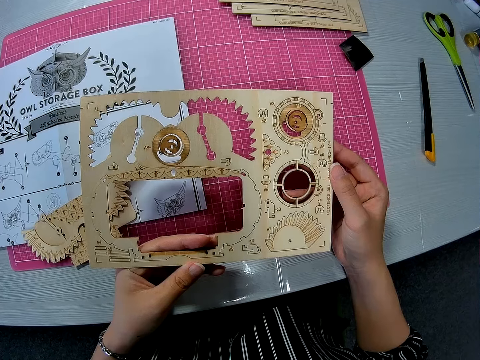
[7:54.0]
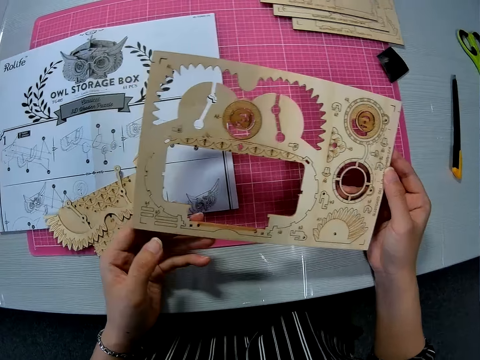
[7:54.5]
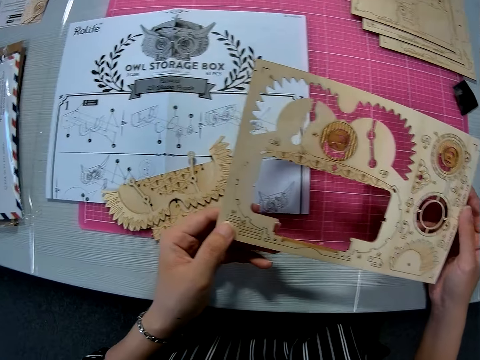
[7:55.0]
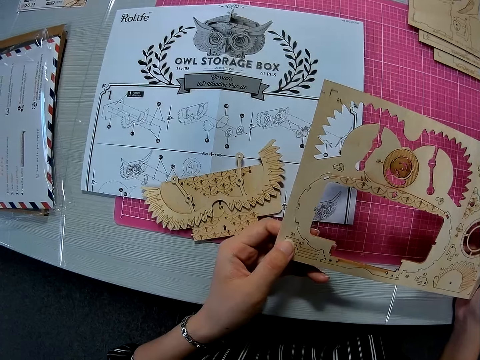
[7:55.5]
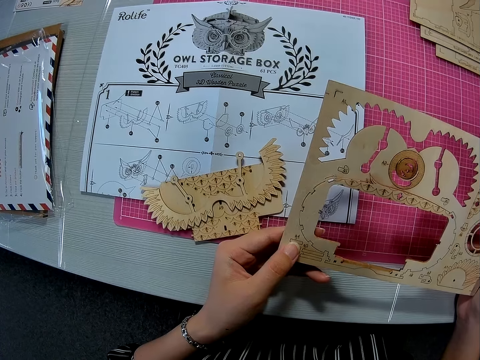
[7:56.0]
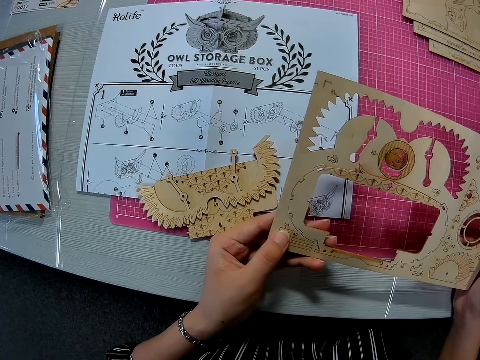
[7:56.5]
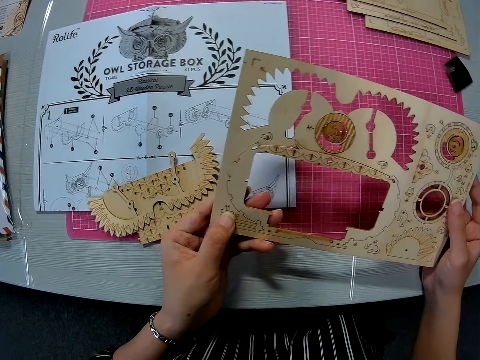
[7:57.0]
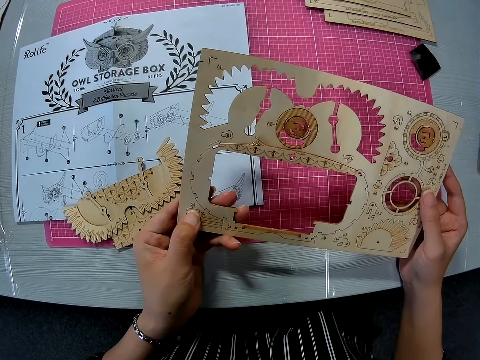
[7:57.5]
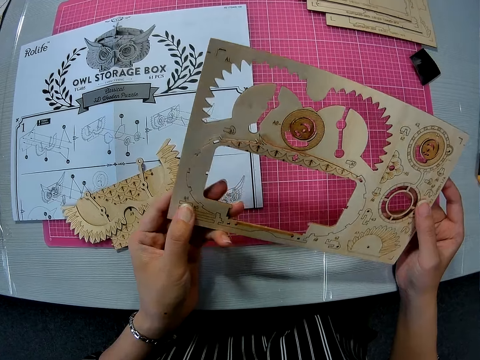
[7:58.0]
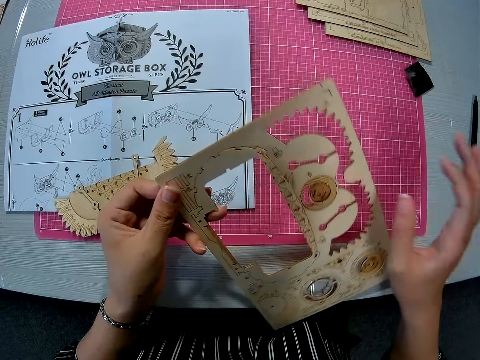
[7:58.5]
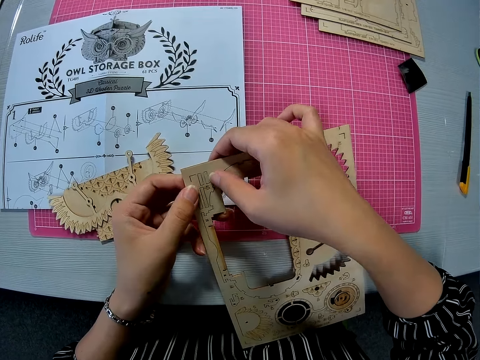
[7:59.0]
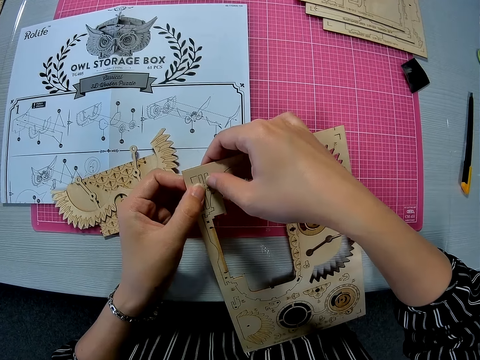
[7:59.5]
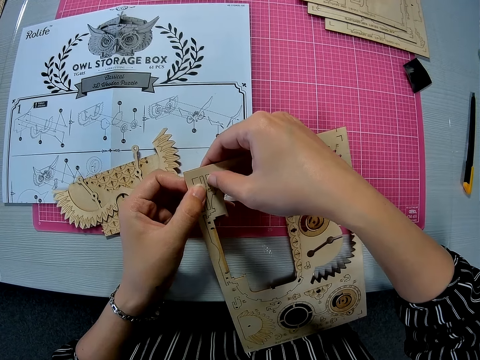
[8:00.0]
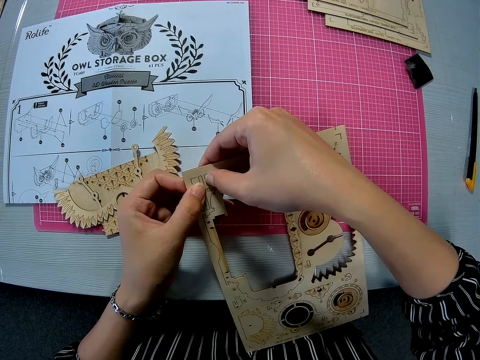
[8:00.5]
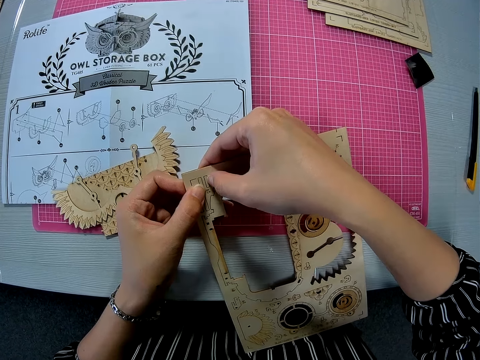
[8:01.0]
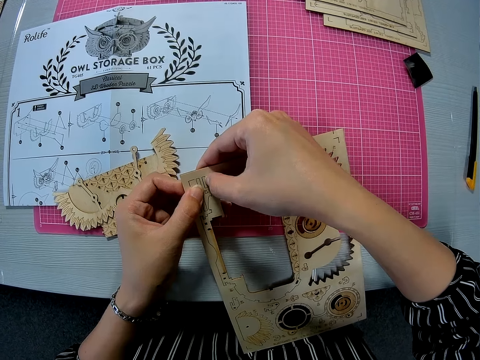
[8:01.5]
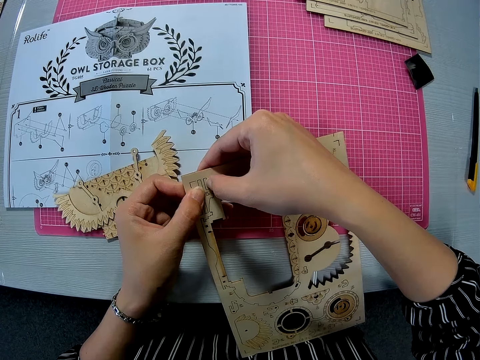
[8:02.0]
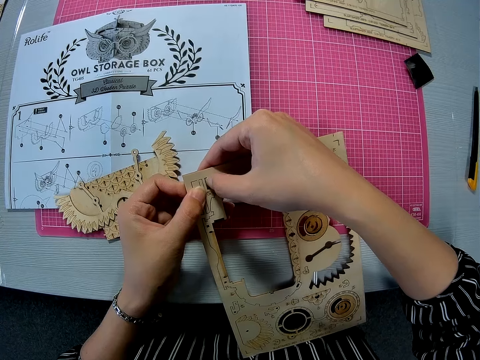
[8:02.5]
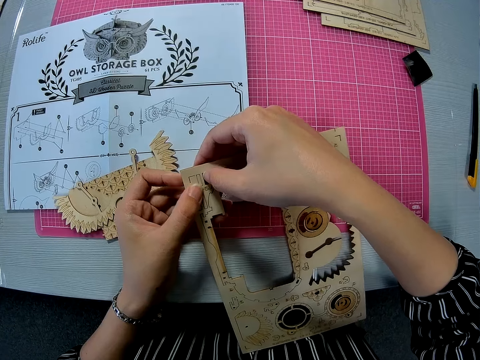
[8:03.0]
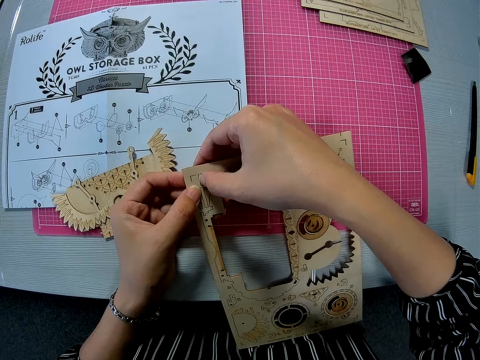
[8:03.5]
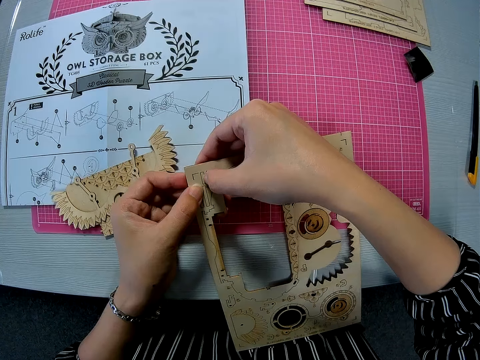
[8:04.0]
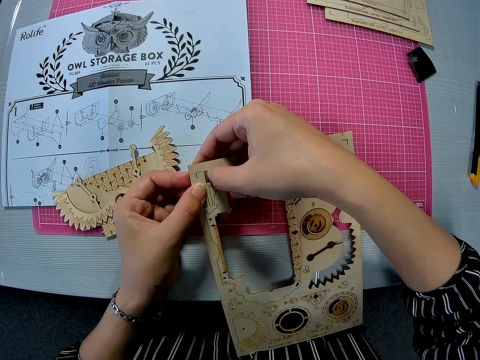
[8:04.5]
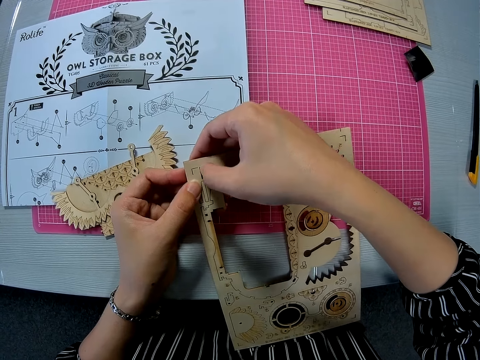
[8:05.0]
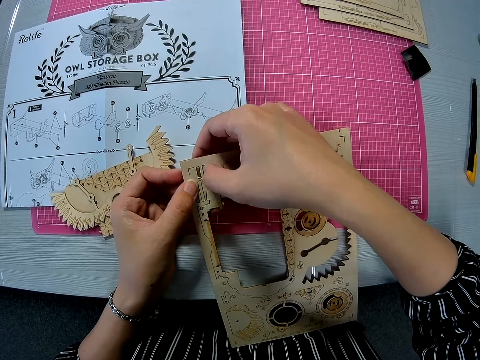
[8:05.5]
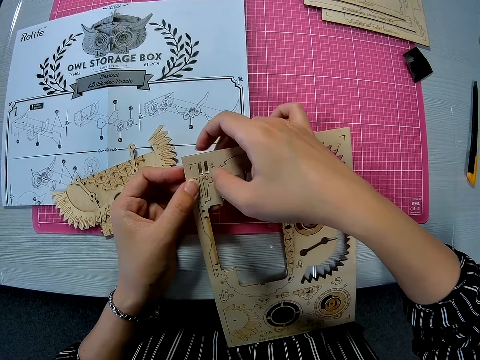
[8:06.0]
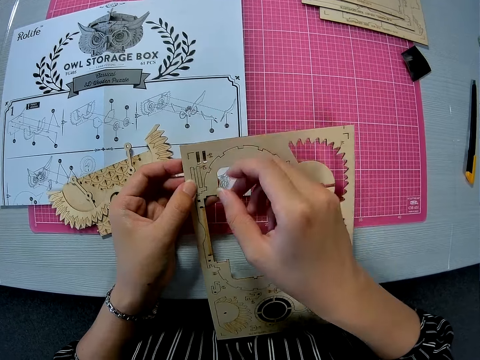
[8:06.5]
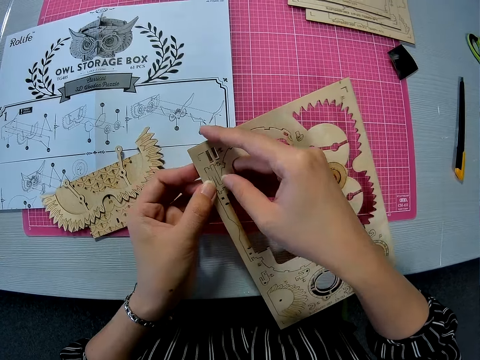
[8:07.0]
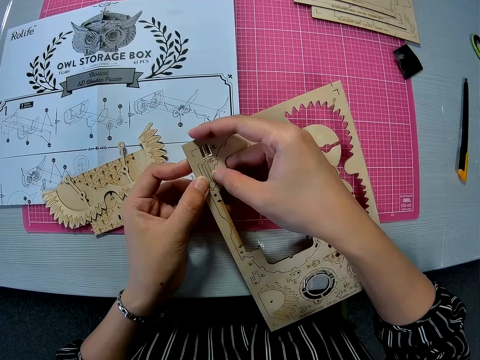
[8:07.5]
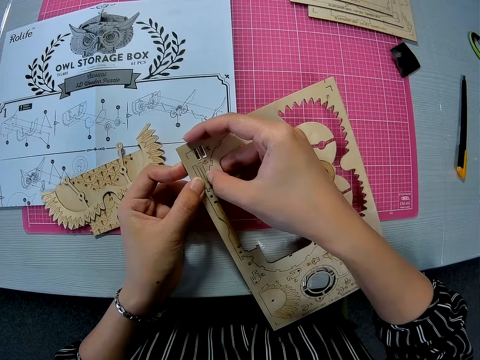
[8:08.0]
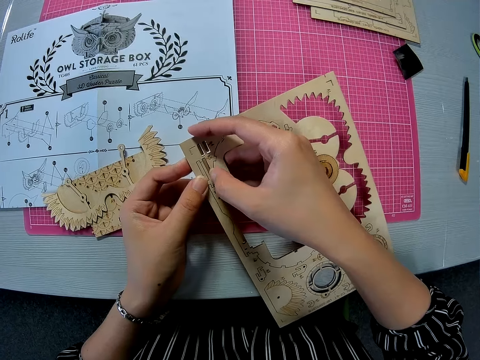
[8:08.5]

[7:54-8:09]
The camera wearer pushes out four pegs from the wooden puzzle sheet.

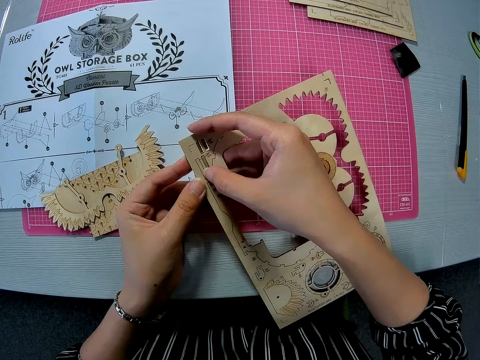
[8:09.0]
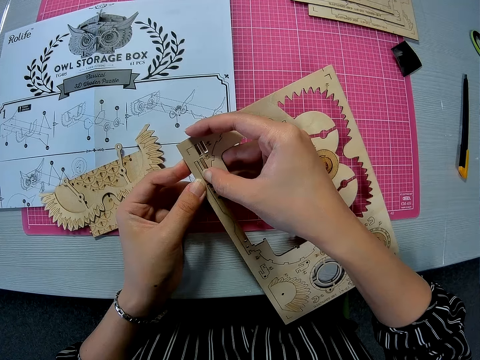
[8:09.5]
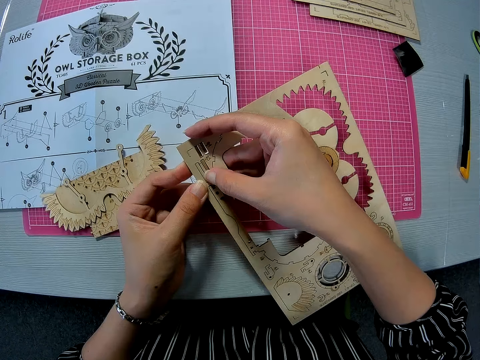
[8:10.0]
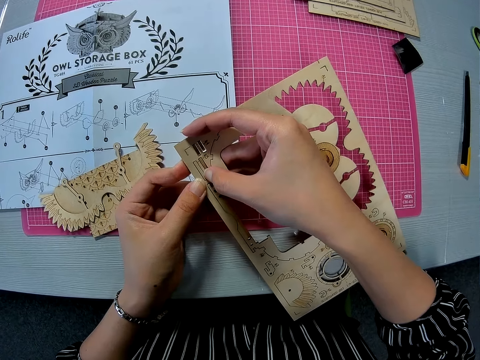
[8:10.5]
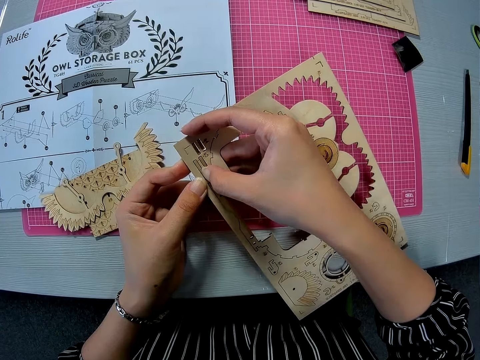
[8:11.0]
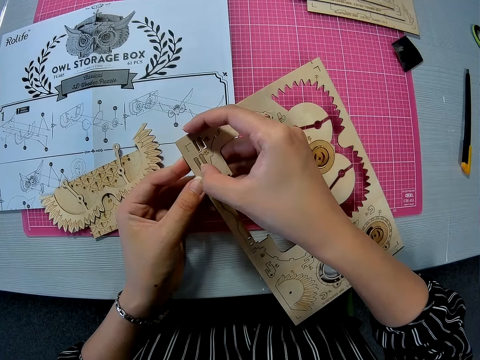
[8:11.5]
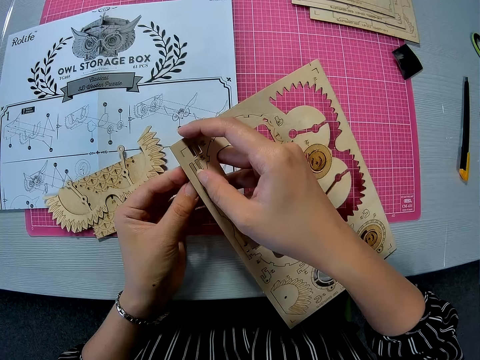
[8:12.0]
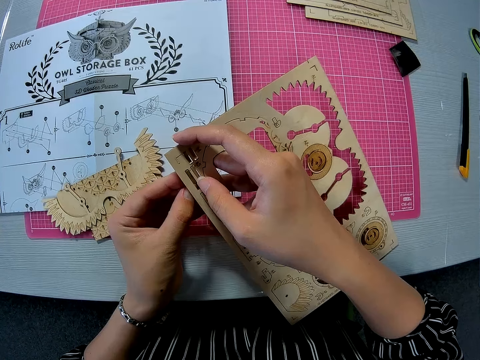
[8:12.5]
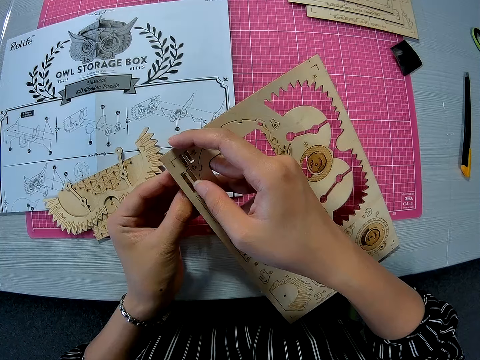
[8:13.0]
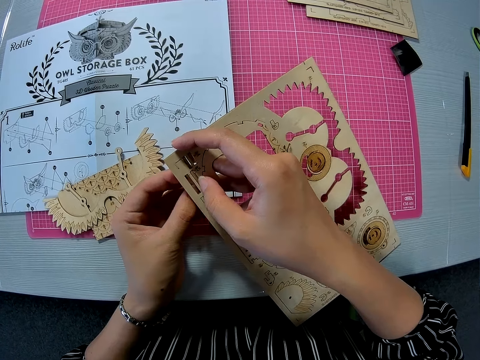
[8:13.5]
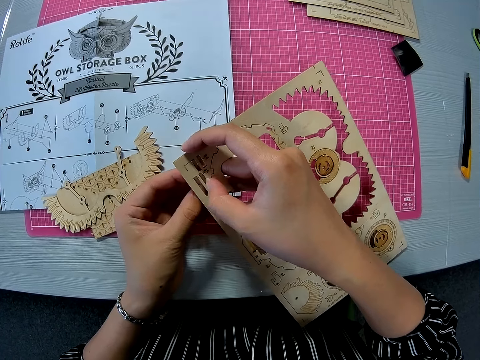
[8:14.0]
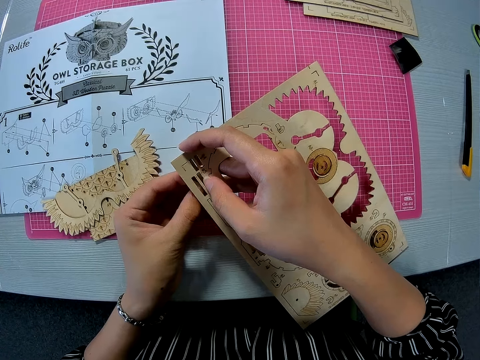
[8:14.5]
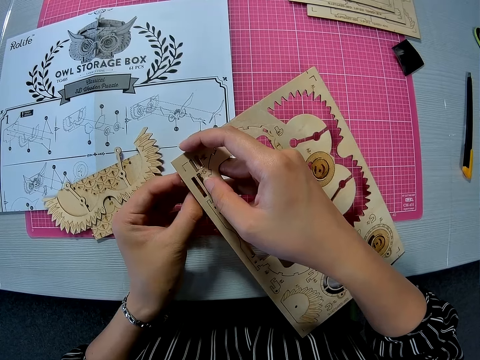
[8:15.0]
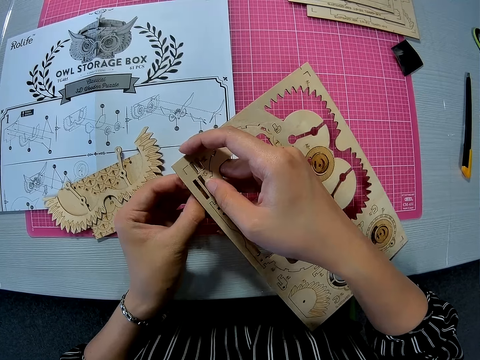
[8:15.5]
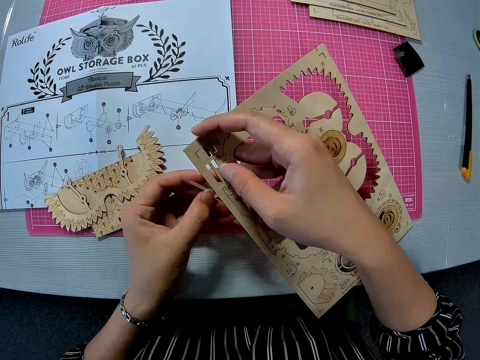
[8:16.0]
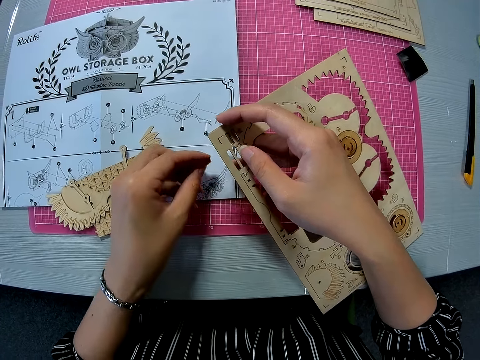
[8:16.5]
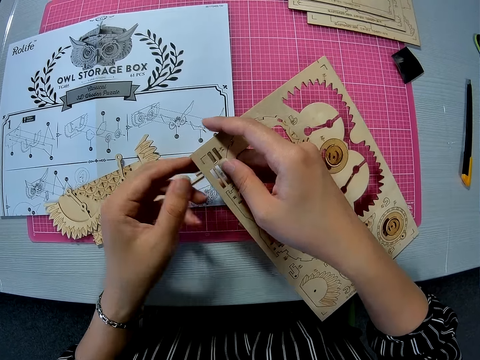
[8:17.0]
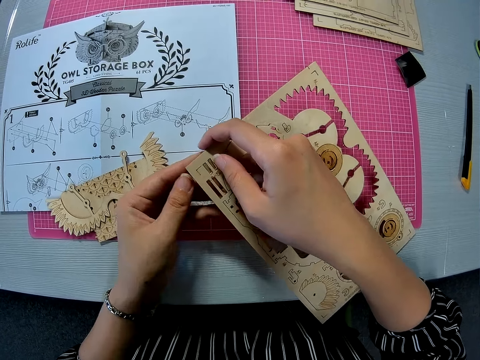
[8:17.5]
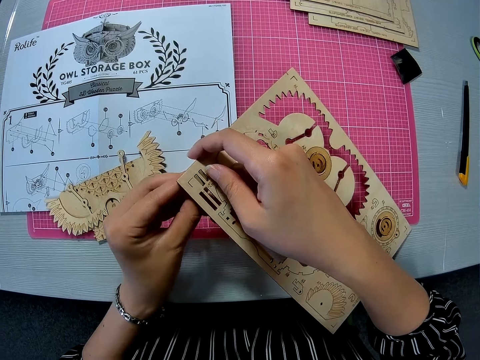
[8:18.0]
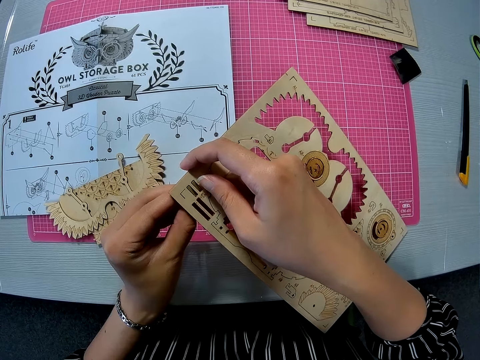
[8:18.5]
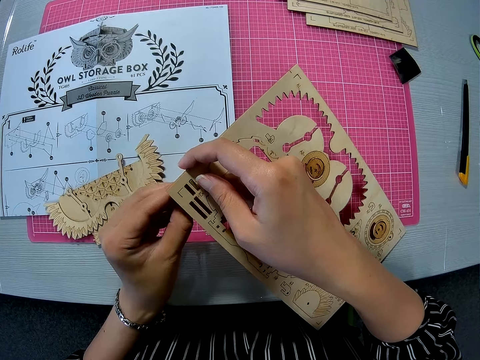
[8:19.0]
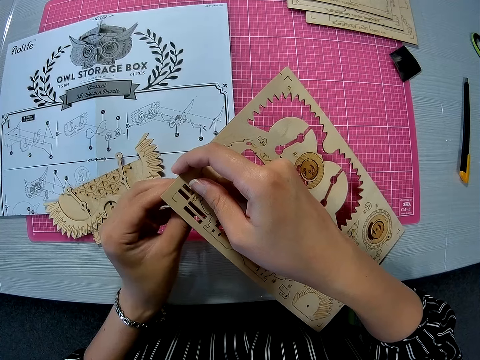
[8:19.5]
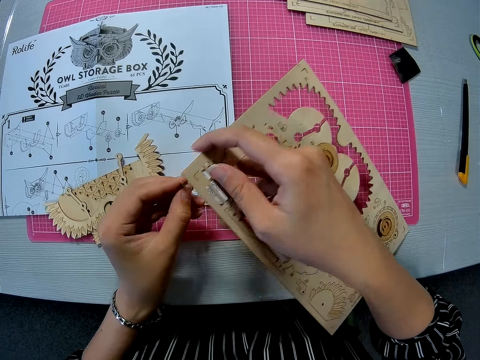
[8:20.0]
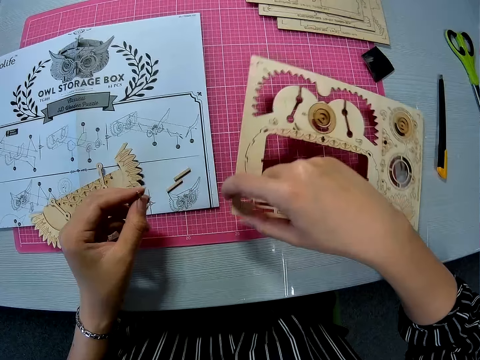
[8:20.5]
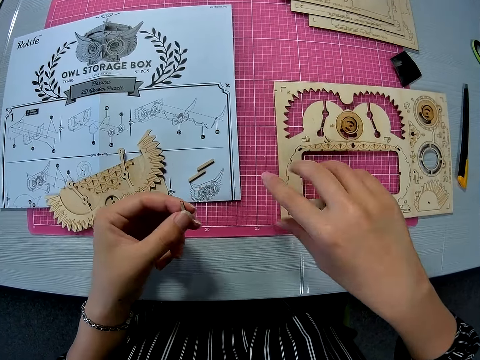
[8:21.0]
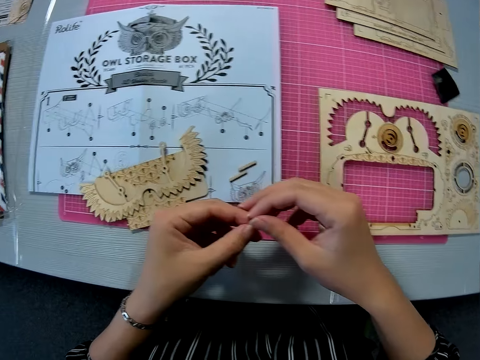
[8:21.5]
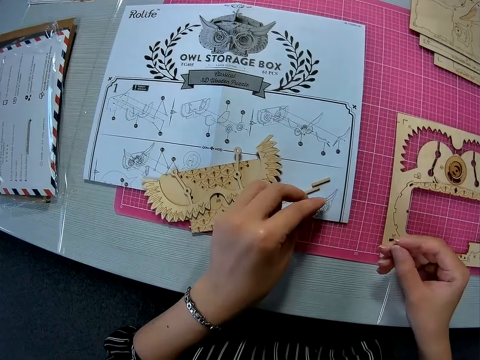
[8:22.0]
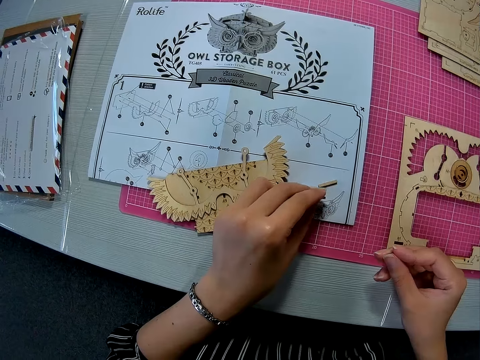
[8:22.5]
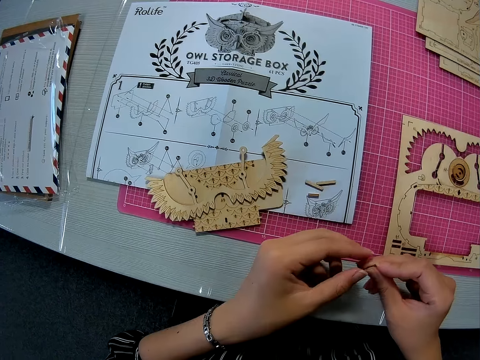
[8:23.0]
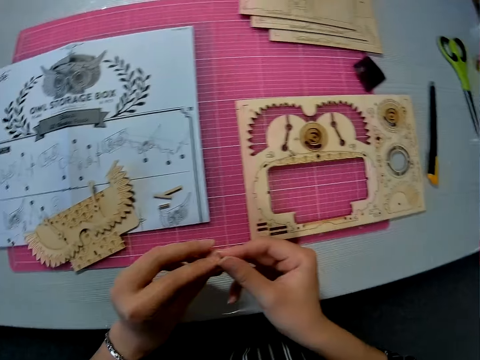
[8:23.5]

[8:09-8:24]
The camera wearer puts the puzzle on the table. She removes the puzzle on the wood craft. She holds a small wooden peg with her left hand. She drops the wooden puzzle sheet on the pink sheet with her right hand. She passes the peg to her right hand. She places a piece of wood on the table. She adjusts the other pegs on the paper instruction sheet with her left hand. She passes the peg to her left hand.
